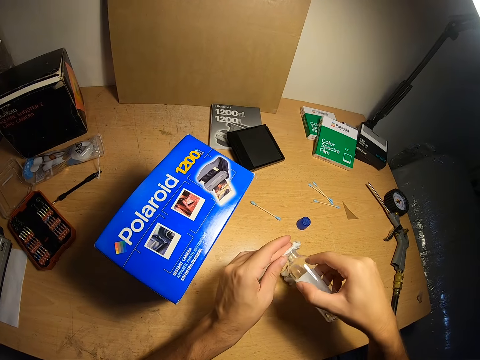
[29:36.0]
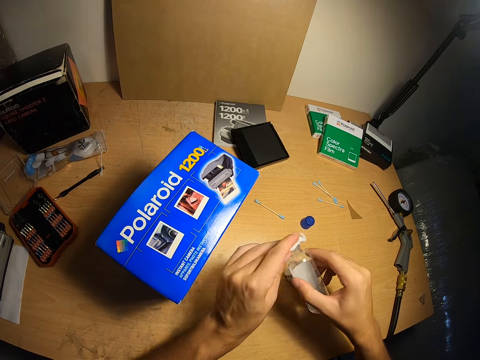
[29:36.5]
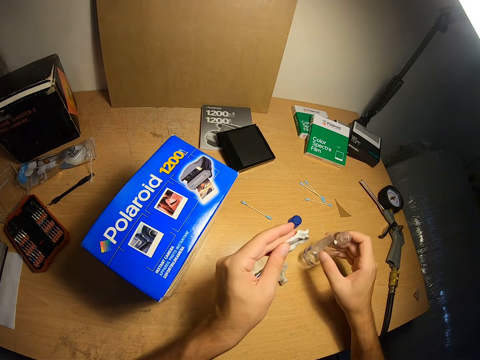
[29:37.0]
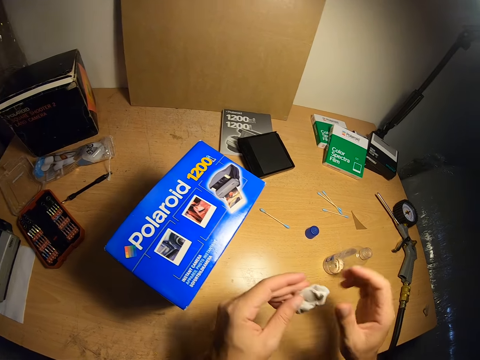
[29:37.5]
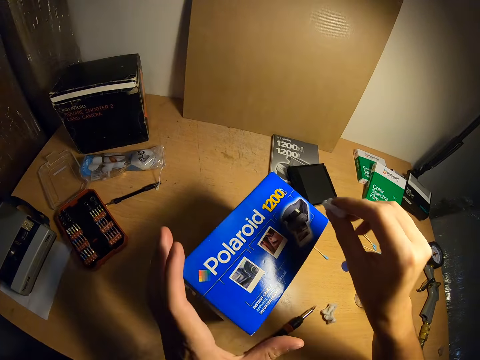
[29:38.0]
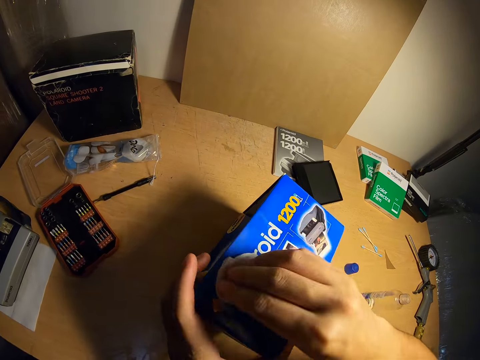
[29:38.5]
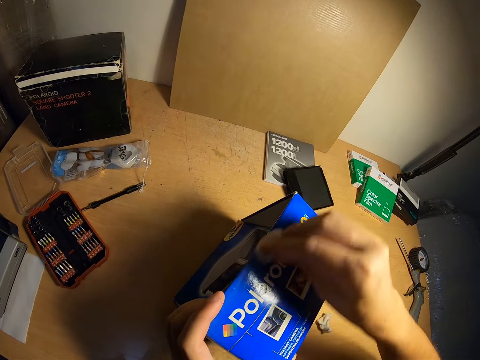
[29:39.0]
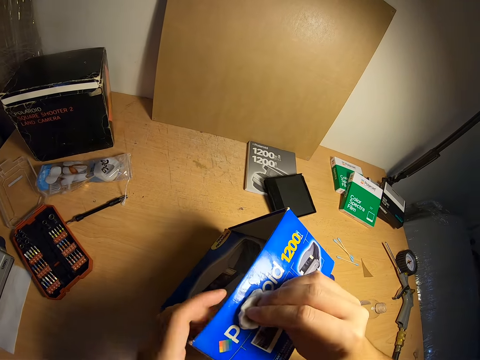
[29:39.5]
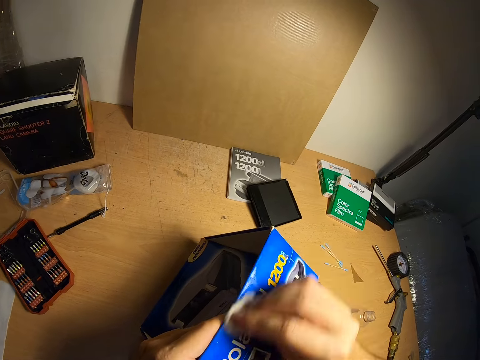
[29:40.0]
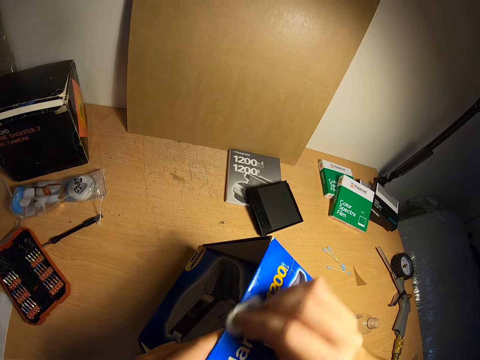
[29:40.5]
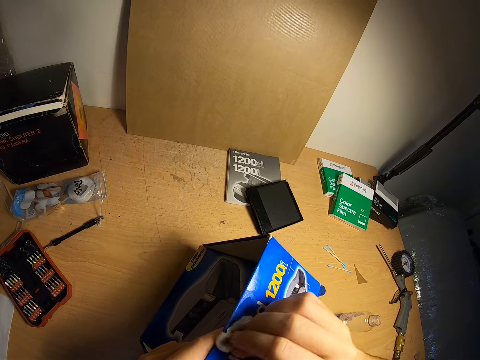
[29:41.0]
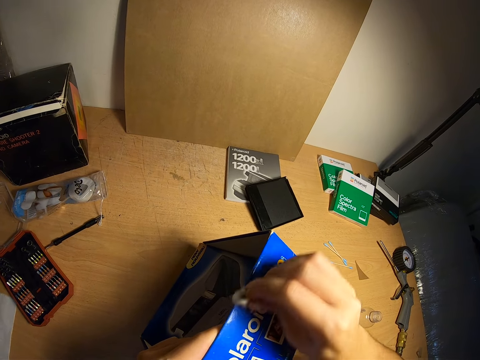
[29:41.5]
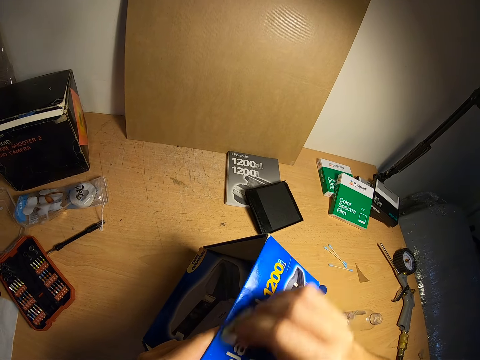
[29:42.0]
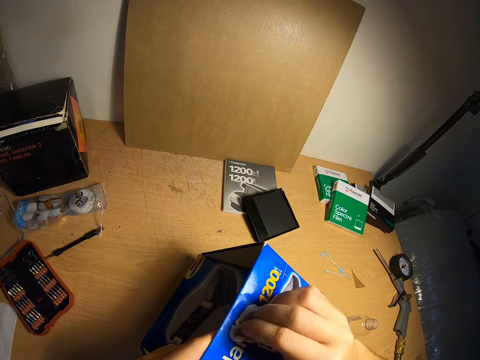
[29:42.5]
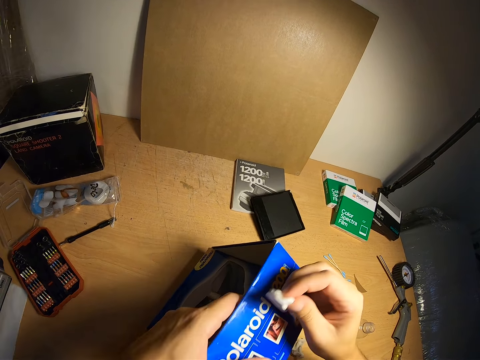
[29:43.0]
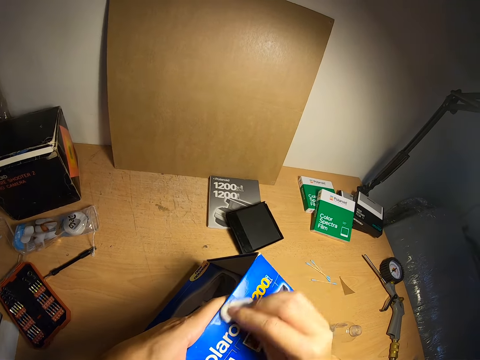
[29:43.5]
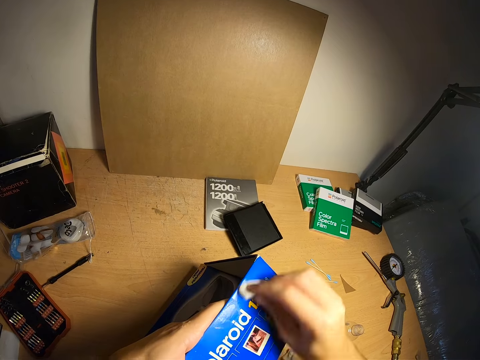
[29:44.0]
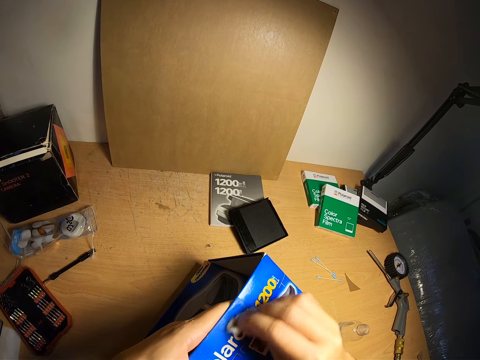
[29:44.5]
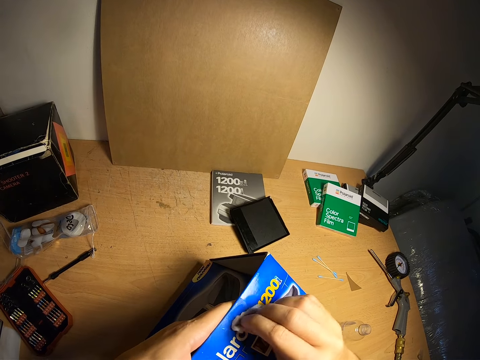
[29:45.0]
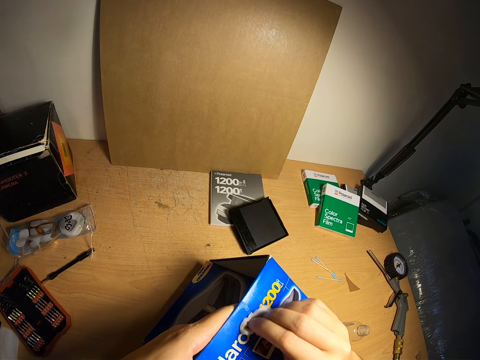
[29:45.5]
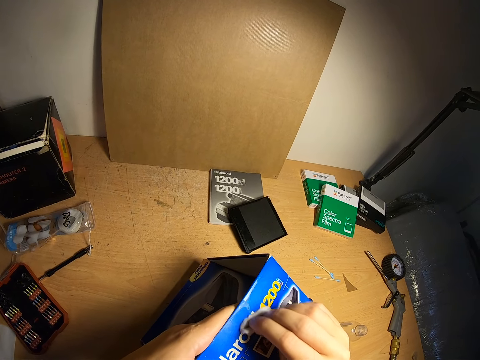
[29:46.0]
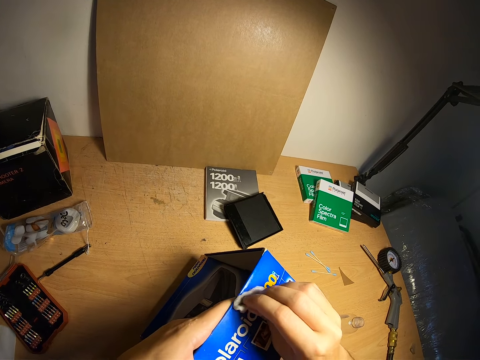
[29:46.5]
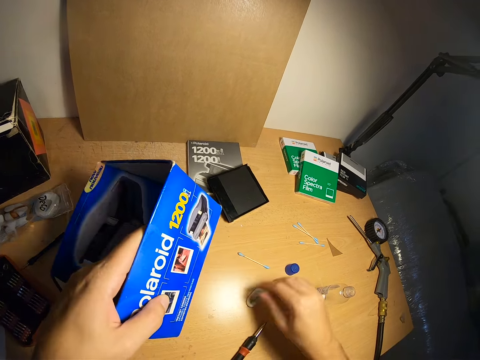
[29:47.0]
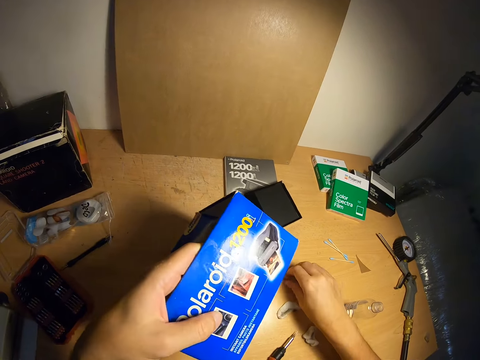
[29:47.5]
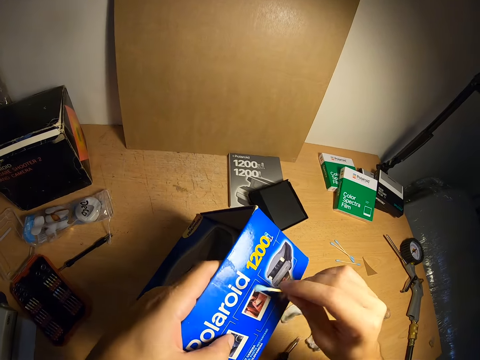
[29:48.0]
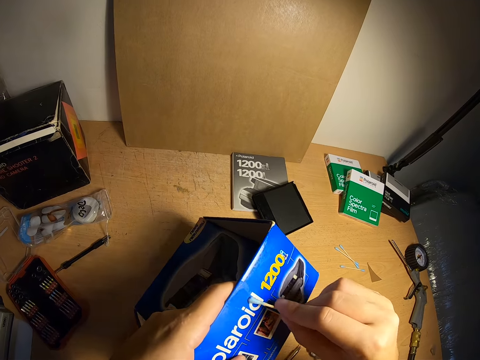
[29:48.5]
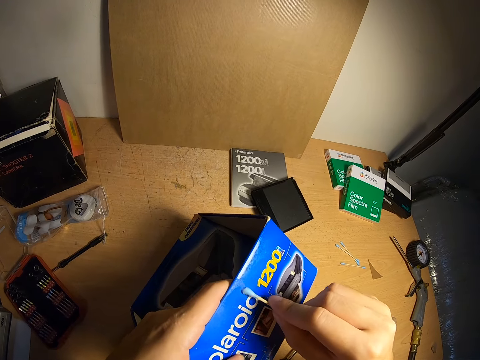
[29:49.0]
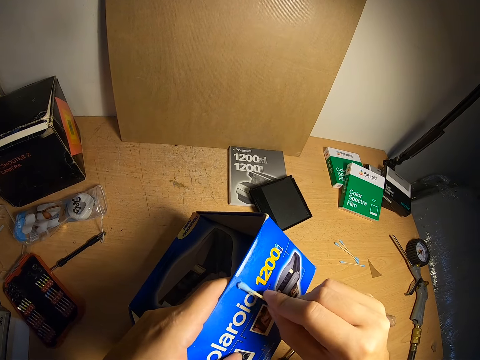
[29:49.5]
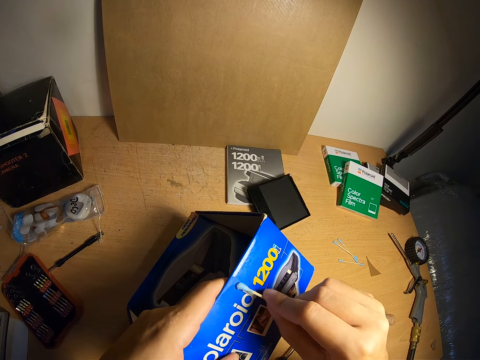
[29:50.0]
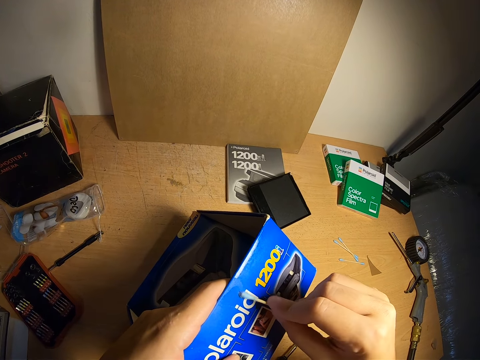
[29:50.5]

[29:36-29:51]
The camera wearer drops the bottle of liquid on the table. He transfers the cotton wool from his left hand to his right hand. He holds the box with his left hand. He cleans the box with the cotton wool in his right hand. He drops the cotton wool in his right hand on the table. He picks up a cotton bud. He cleans the box with the cotton bud in his right hand.

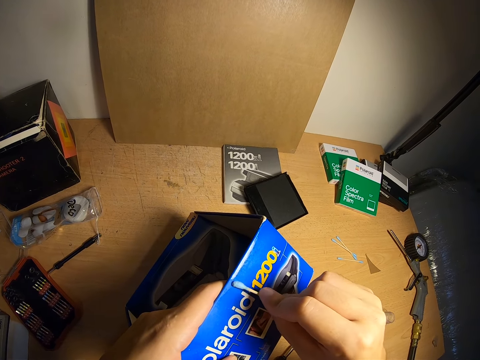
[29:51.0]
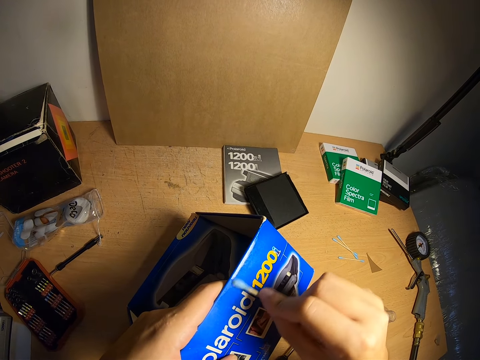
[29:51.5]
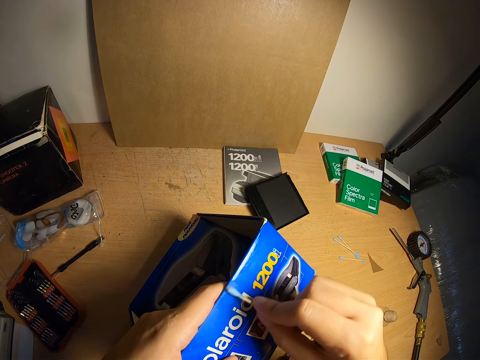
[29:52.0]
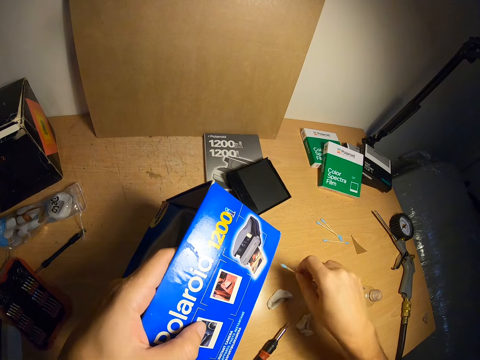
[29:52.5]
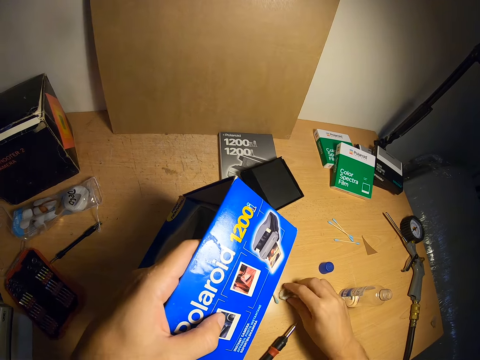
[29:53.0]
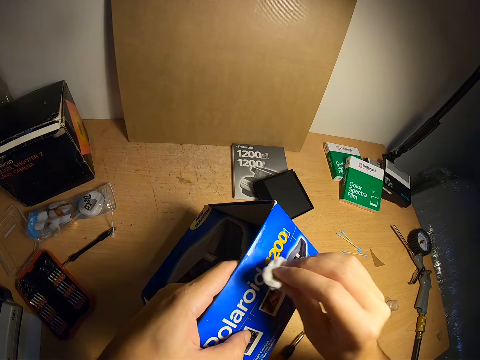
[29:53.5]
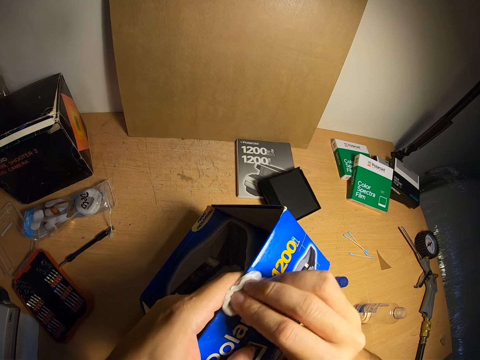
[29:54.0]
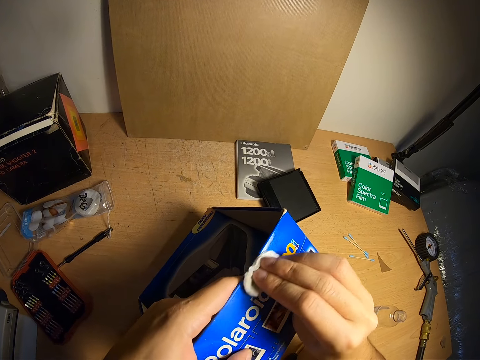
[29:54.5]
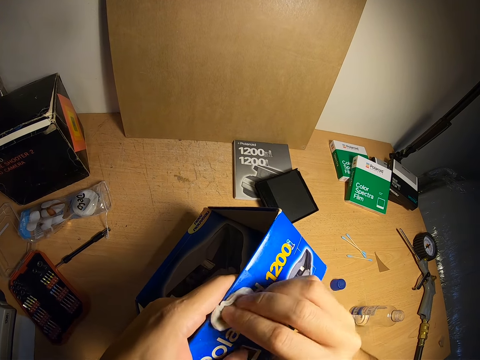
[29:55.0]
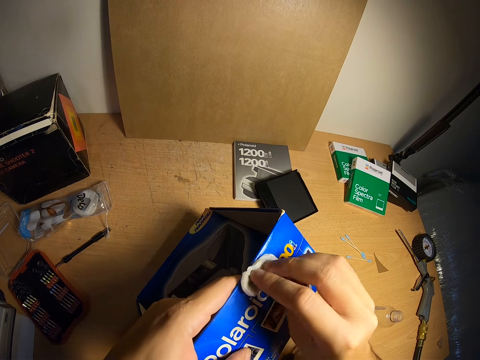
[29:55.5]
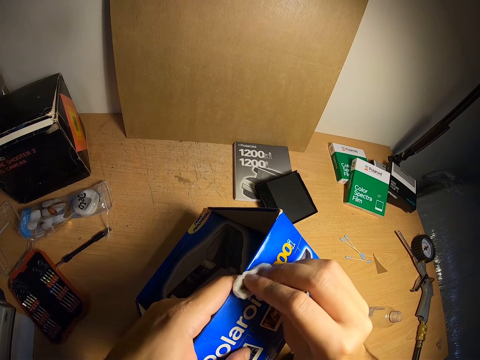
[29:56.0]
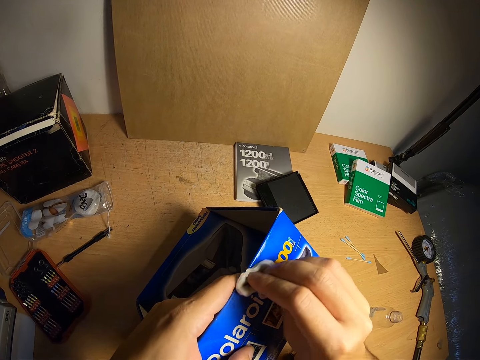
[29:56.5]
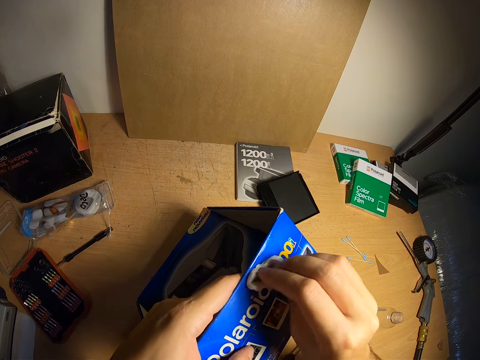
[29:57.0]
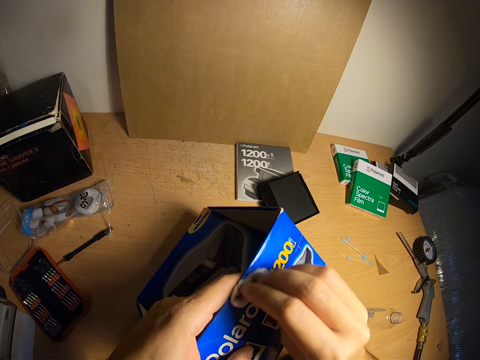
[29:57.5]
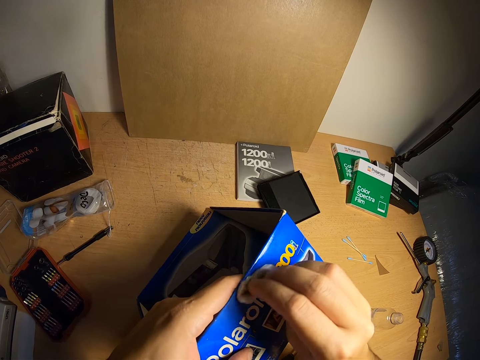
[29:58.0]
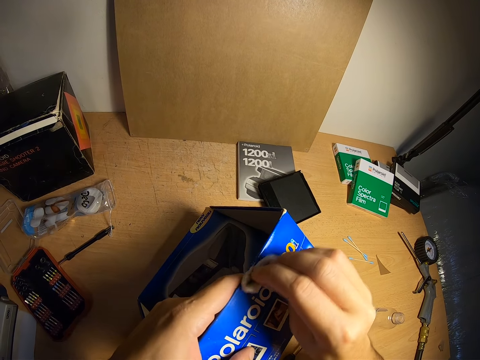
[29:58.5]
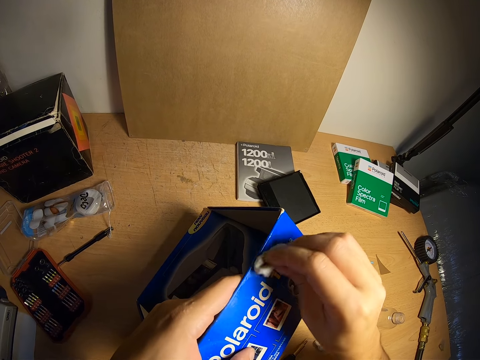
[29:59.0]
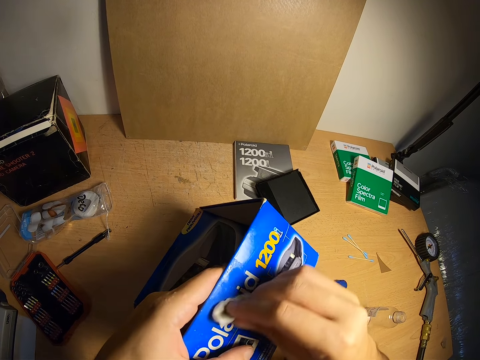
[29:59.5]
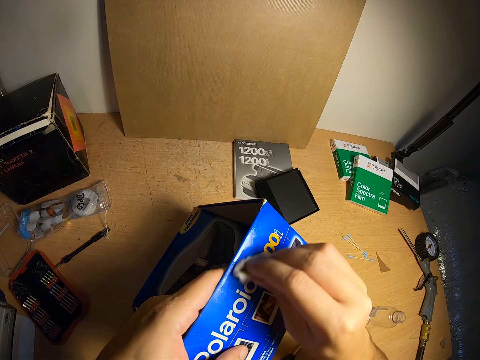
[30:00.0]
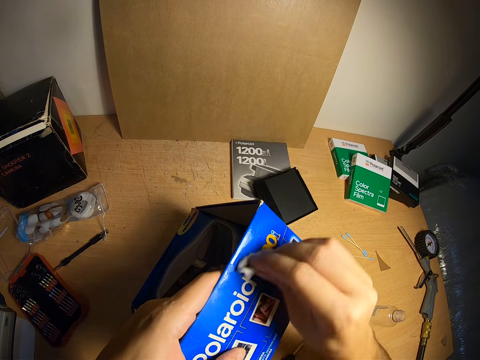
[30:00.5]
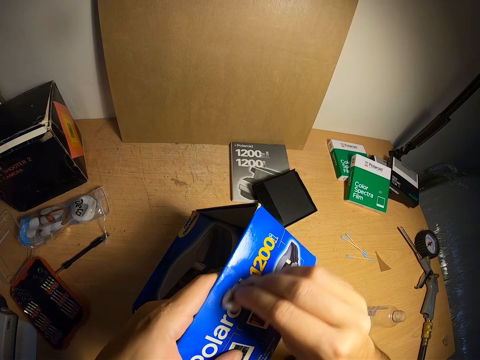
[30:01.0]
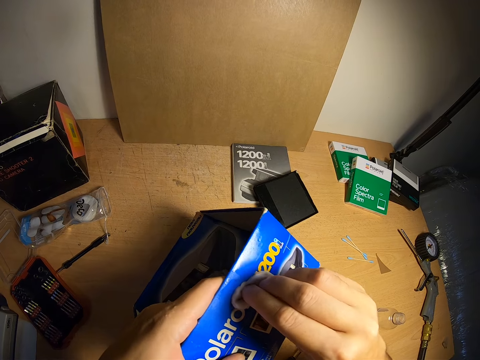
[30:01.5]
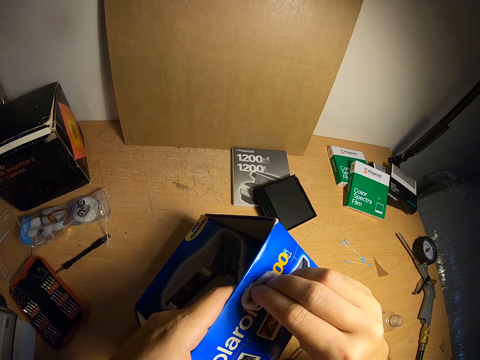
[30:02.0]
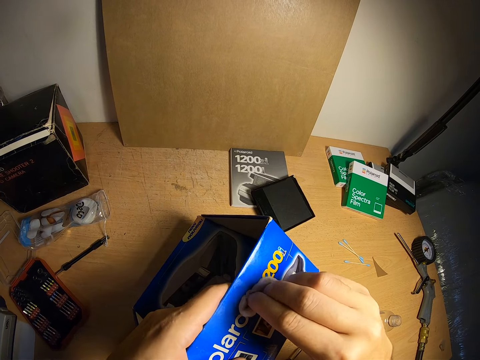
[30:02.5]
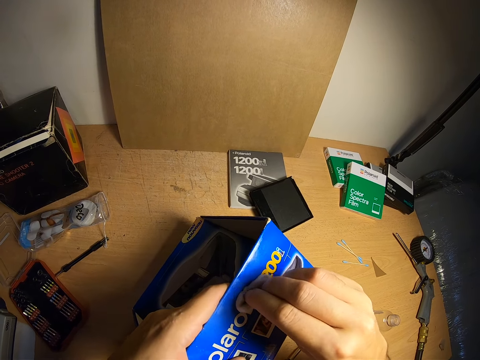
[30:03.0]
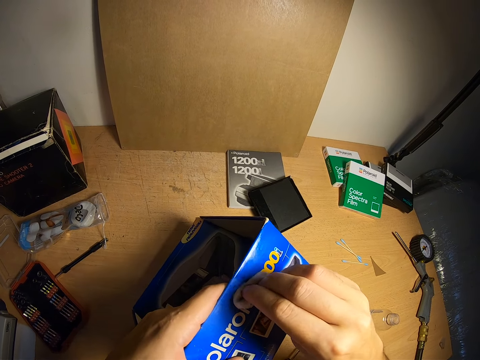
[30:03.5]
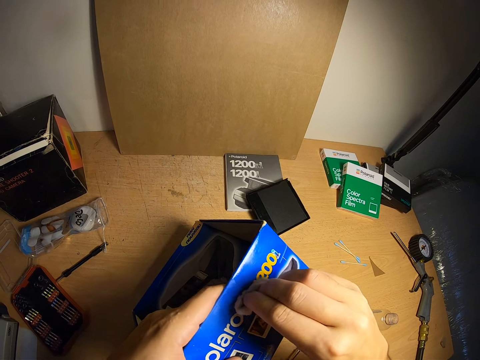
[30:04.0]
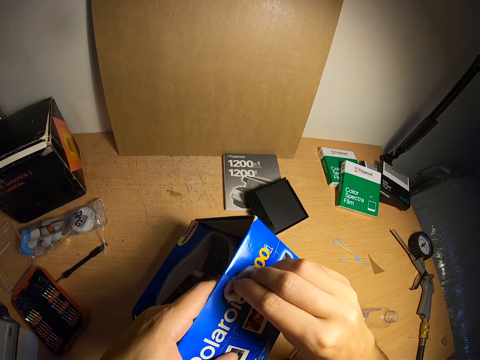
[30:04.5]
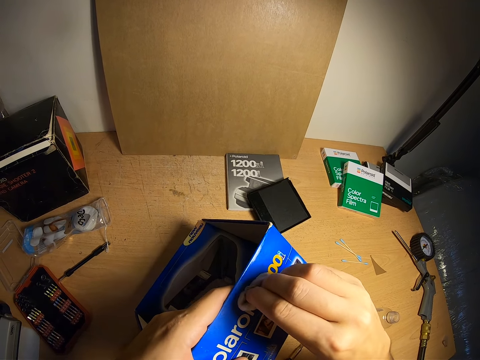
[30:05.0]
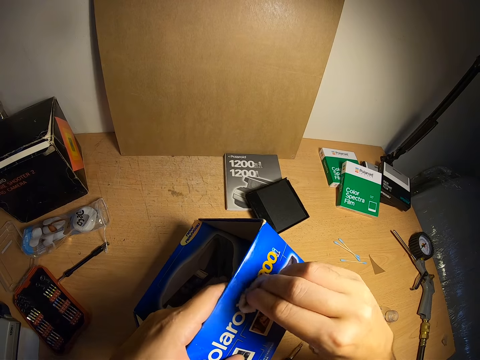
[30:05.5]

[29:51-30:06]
The camera wearer drops the cotton bud in his right hand on the table. He picks up a cotton wool from the table with his right hand. He cleans the box with the cotton wool in his right hand.
